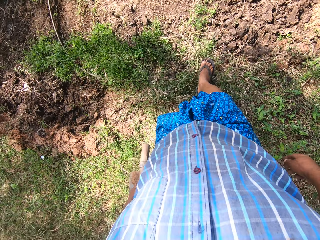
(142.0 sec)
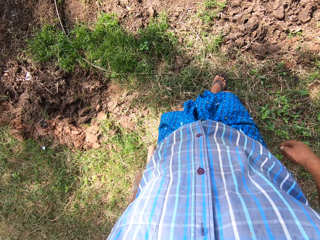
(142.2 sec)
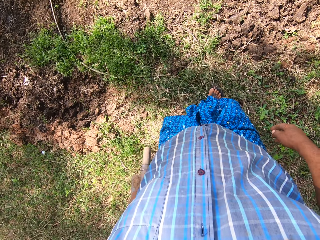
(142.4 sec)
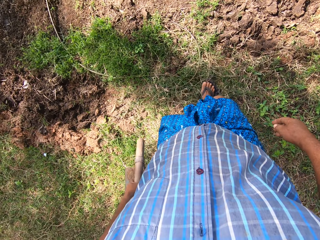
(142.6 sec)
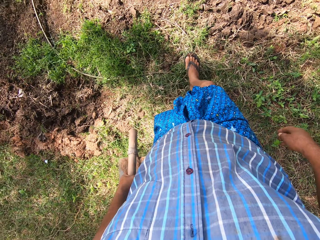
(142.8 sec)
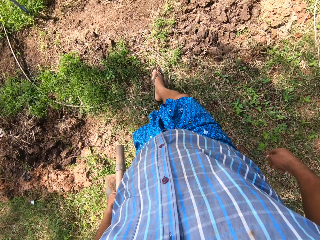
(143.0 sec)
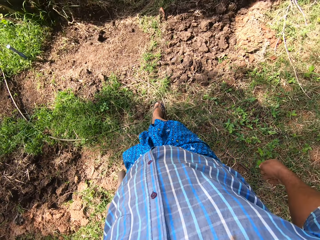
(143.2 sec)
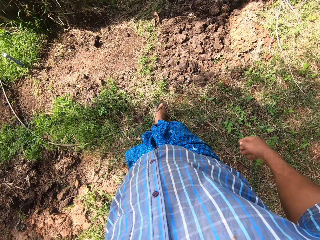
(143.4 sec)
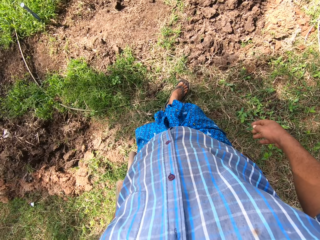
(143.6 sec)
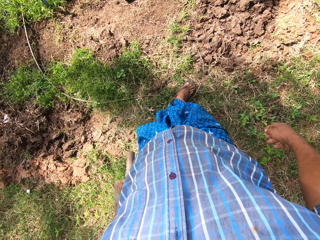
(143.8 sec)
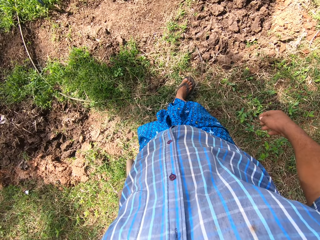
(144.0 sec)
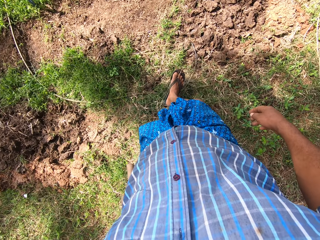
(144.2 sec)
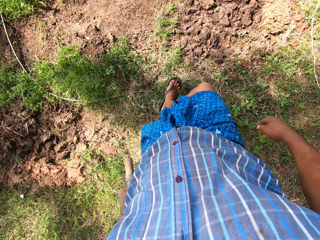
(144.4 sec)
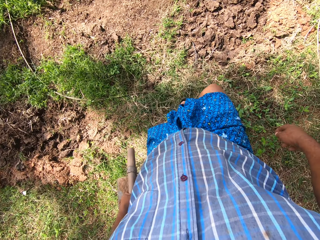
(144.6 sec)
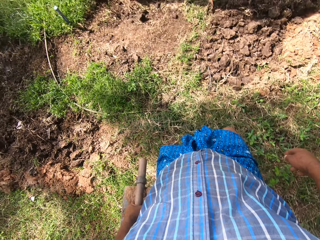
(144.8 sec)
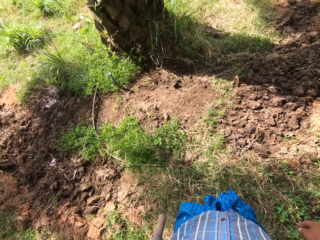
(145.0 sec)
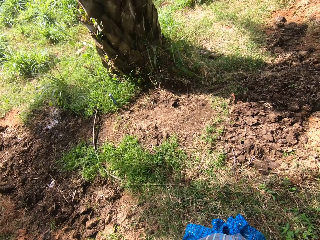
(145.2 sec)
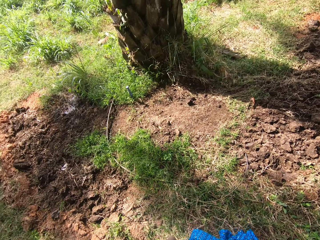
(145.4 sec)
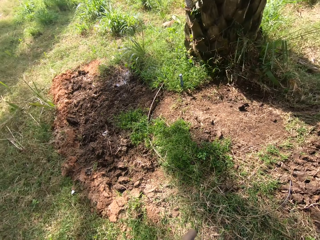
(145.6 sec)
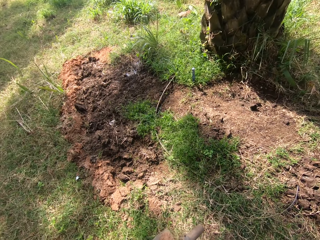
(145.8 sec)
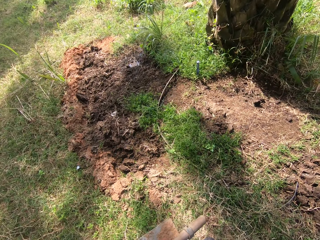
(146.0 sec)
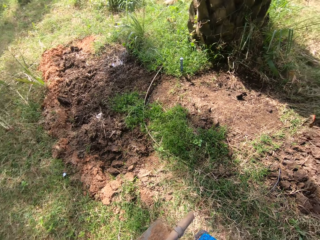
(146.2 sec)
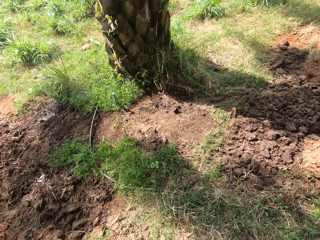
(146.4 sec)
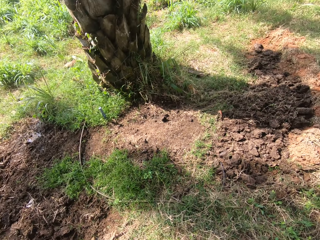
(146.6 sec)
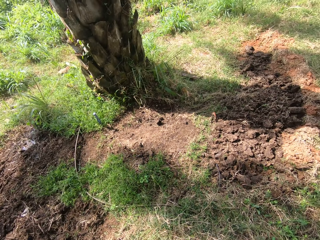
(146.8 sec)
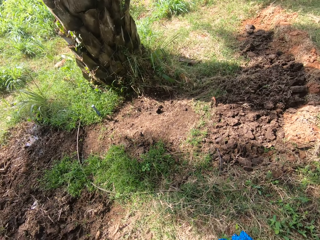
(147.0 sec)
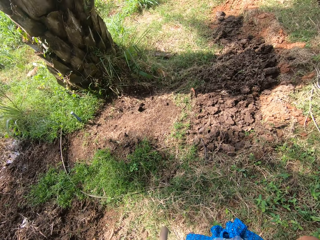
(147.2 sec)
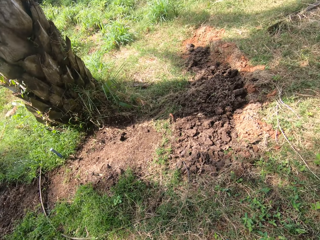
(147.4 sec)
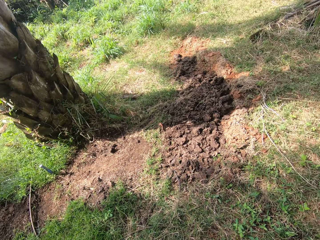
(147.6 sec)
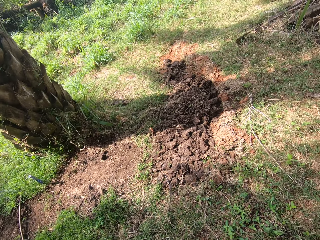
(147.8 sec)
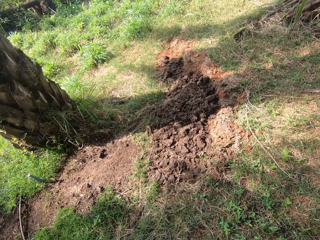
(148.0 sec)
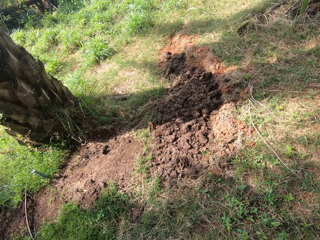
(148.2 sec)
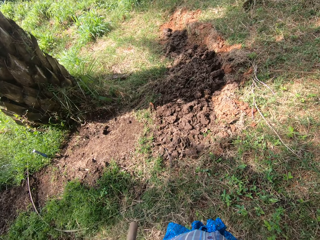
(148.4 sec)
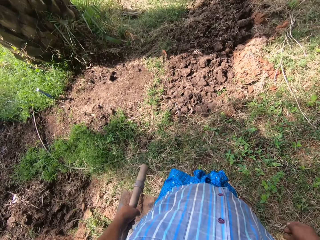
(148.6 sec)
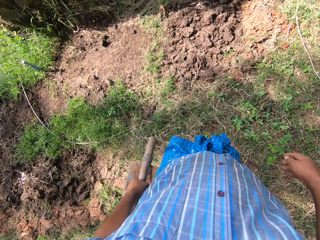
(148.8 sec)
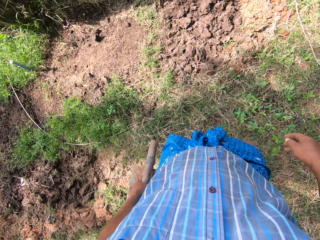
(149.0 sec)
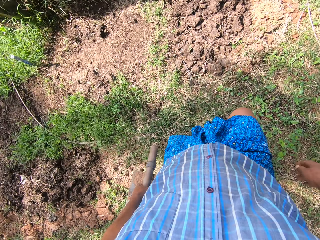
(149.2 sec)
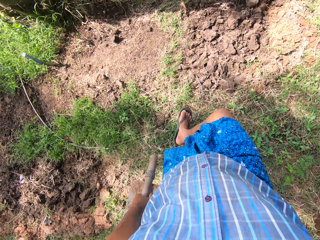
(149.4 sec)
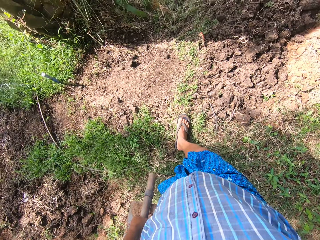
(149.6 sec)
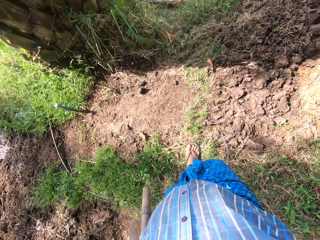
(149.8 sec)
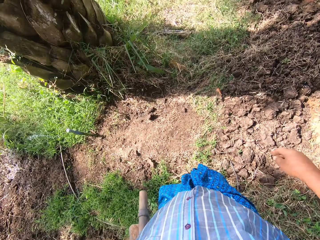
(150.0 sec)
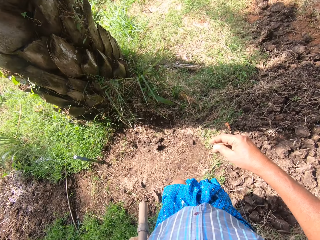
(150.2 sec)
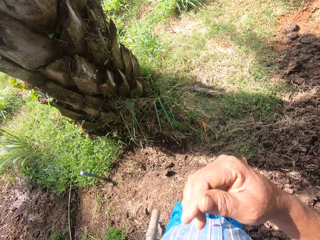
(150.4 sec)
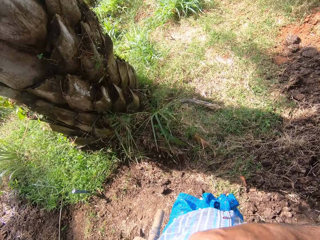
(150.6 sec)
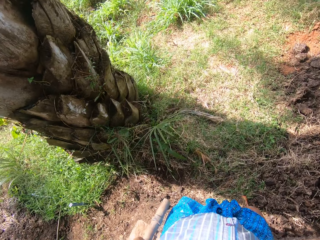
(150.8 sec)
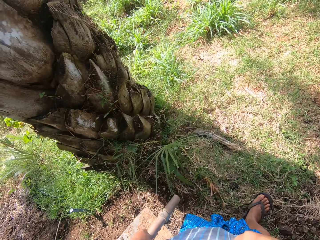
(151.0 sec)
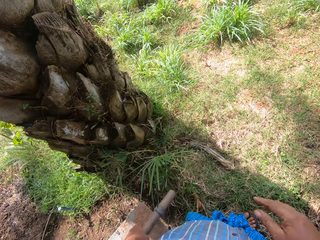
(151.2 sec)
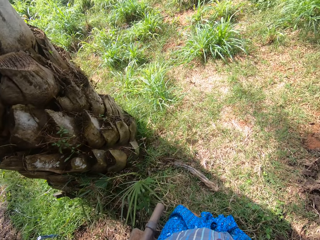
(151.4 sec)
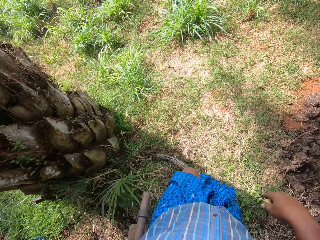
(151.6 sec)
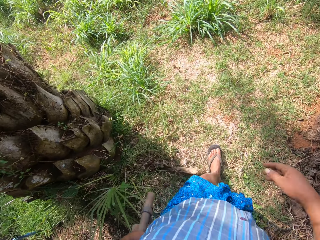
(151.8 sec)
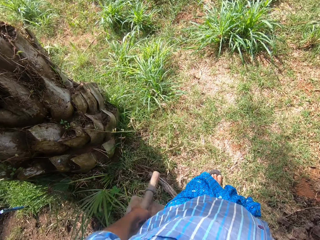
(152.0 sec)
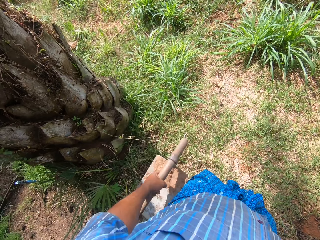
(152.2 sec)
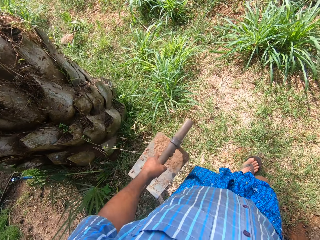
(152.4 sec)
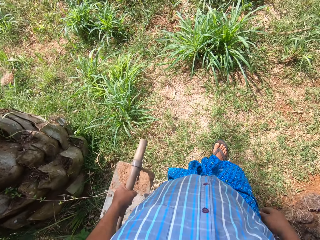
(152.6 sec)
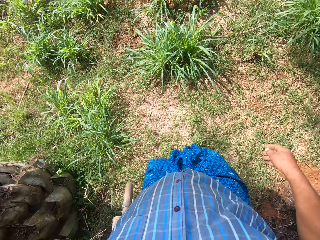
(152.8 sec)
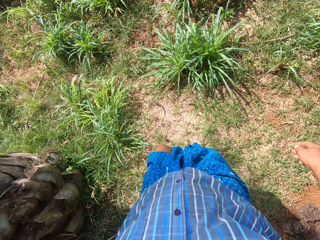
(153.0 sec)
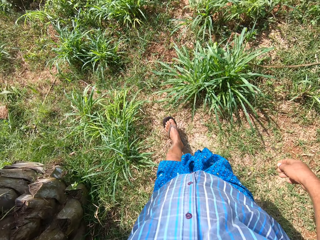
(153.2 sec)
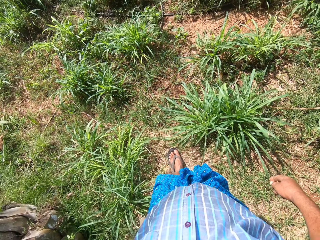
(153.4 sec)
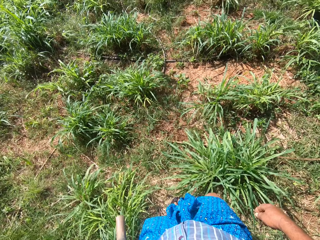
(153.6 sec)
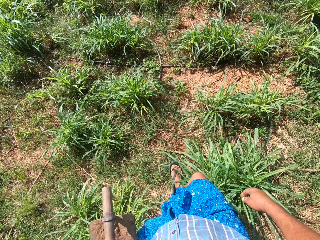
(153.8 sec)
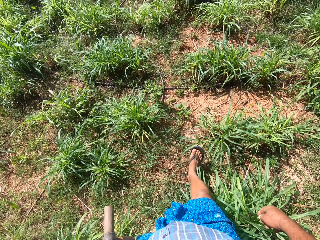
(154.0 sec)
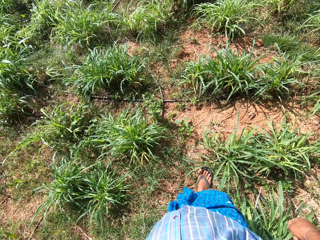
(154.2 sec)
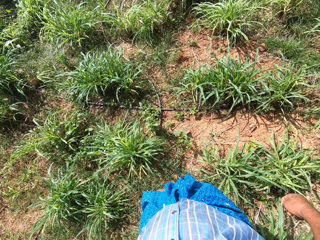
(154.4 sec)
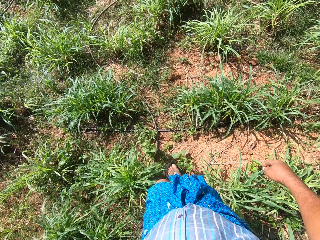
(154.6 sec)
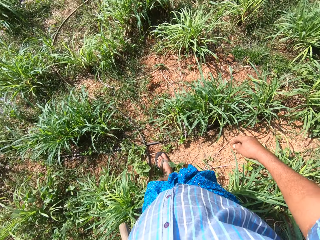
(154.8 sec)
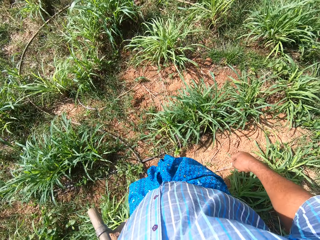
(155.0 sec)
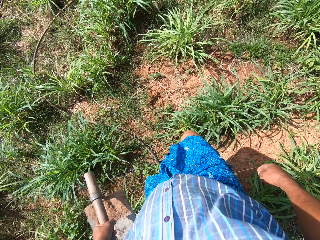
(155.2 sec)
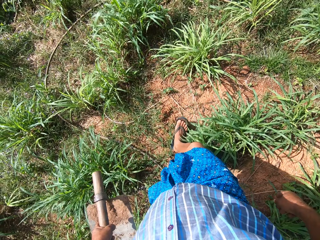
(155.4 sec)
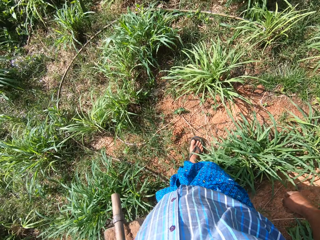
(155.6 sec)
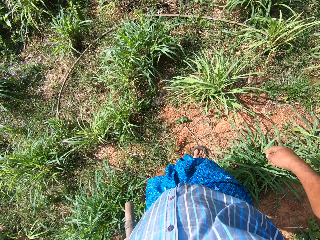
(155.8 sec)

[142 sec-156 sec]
The camera wearer pushes the pipe. He looks around. He moves forward. He cleans his face with his right hand. He walks around.

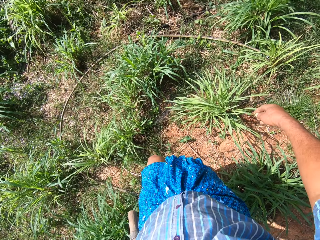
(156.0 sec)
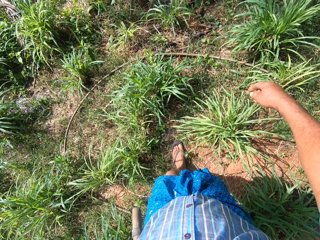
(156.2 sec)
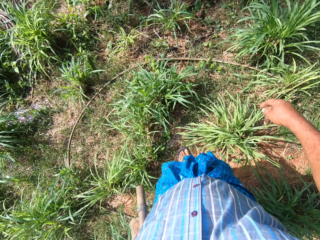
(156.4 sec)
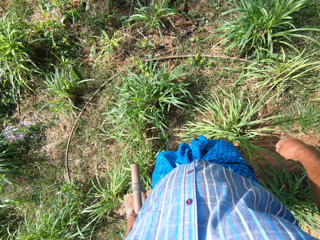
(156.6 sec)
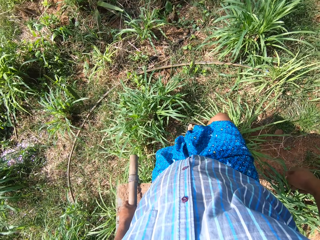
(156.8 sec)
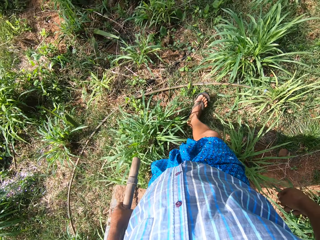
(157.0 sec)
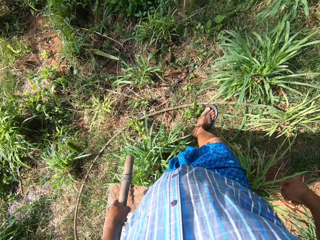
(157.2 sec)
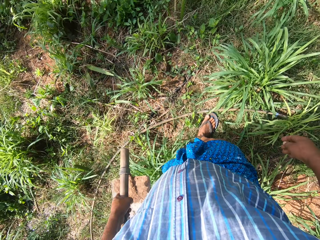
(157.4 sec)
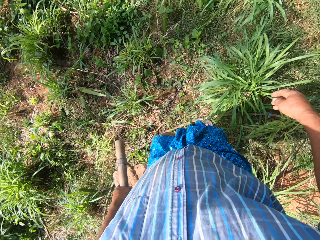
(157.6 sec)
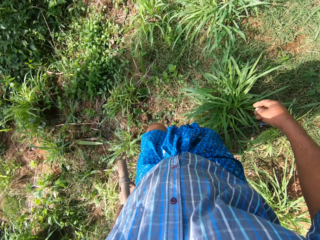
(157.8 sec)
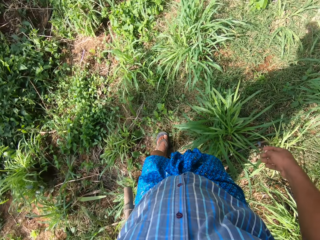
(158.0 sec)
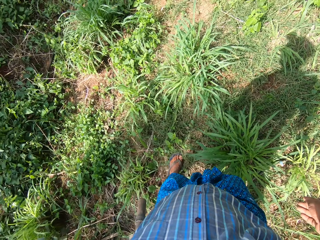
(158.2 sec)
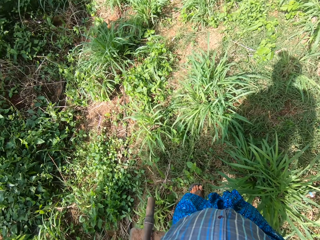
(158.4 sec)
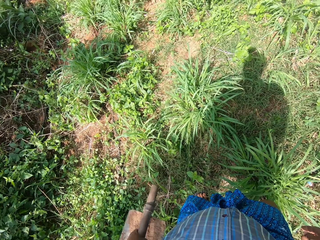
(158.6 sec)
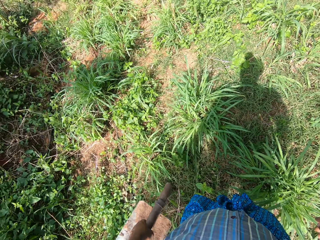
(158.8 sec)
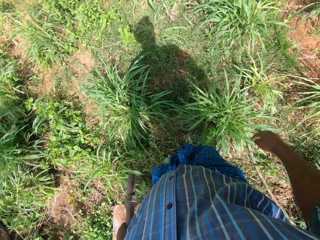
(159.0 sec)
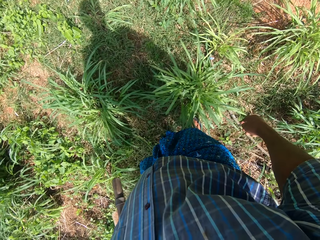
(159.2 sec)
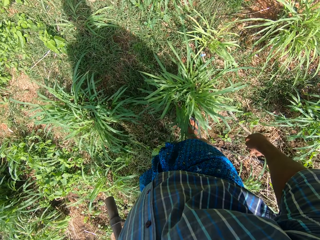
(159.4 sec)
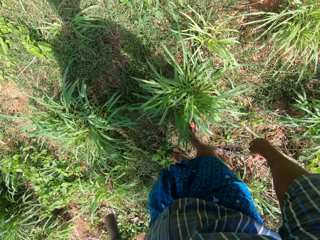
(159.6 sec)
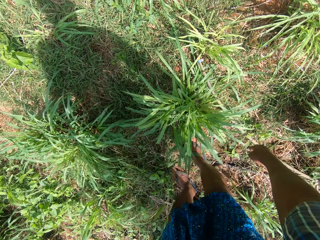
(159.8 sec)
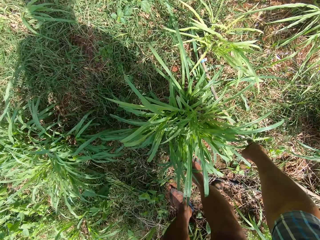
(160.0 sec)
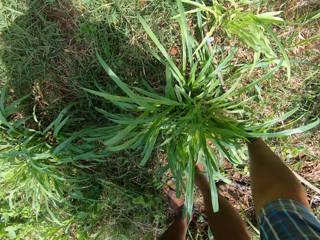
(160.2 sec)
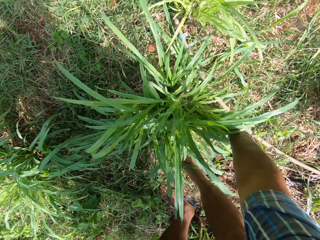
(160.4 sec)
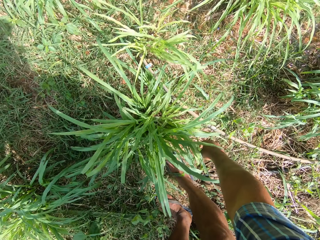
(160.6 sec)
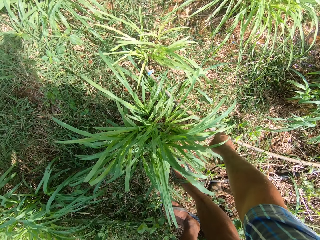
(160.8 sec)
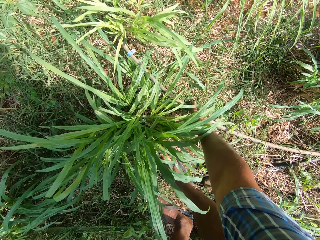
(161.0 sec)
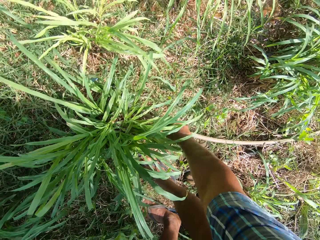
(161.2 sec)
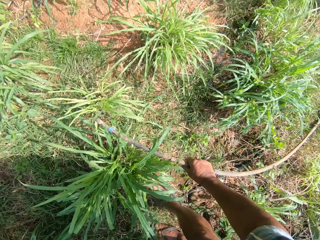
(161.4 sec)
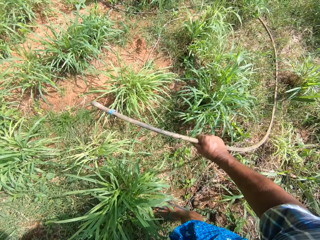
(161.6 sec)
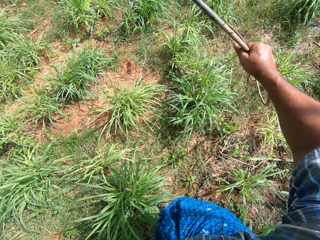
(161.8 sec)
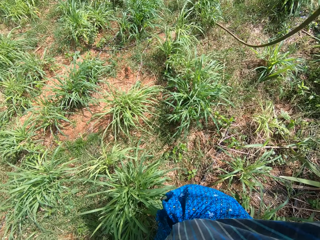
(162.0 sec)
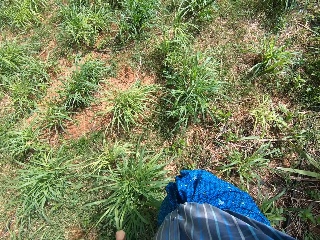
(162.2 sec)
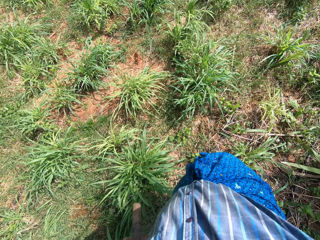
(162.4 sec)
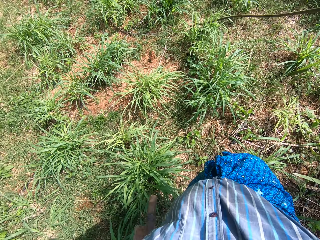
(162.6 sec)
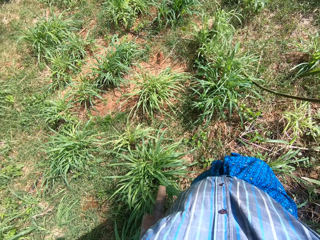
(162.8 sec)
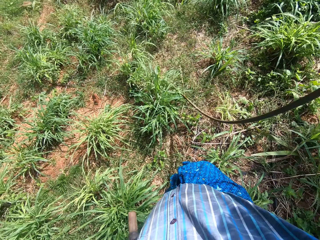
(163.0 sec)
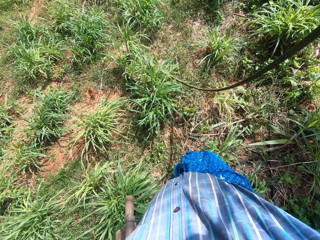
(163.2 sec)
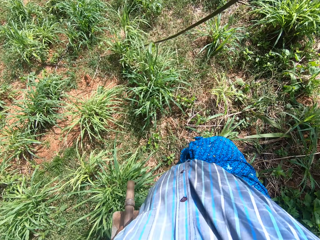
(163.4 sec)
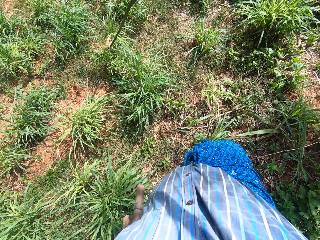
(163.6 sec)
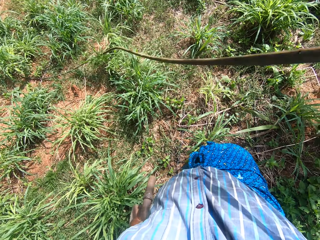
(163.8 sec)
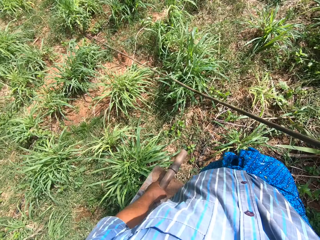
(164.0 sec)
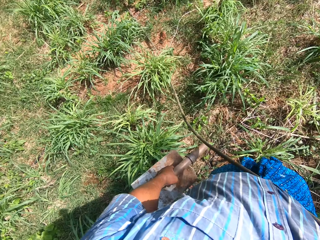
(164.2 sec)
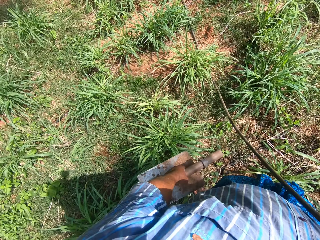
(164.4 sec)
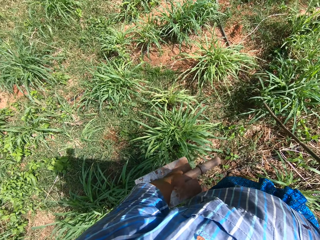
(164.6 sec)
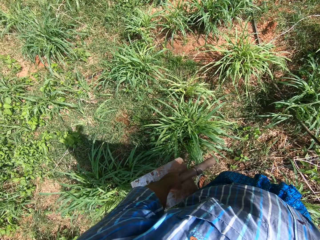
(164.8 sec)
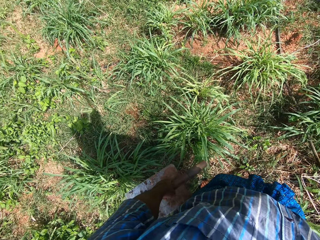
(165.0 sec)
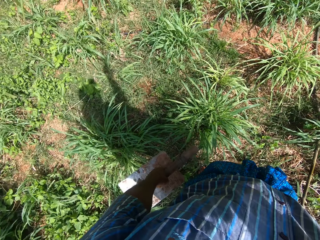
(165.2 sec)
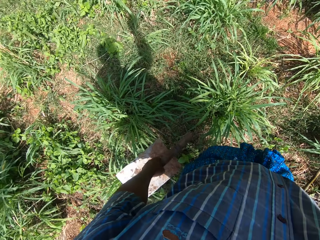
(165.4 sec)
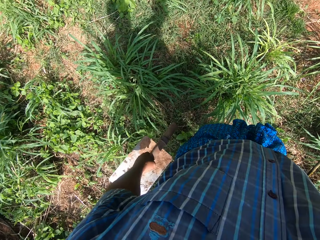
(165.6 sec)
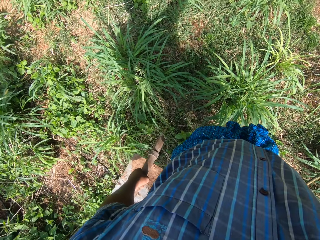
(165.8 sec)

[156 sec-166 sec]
The camera wearer picks a pipe from the ground with his right hand. He pulls the pipe.
